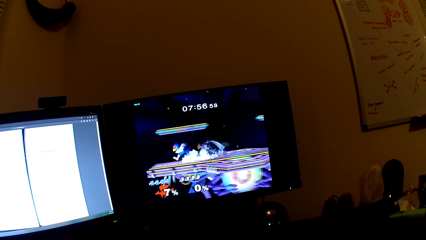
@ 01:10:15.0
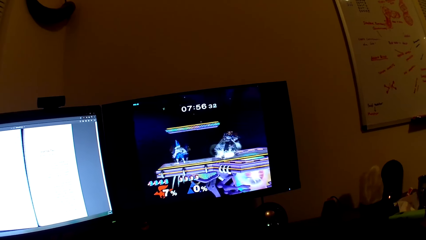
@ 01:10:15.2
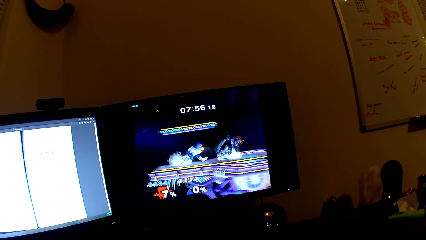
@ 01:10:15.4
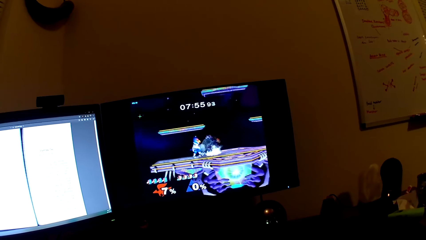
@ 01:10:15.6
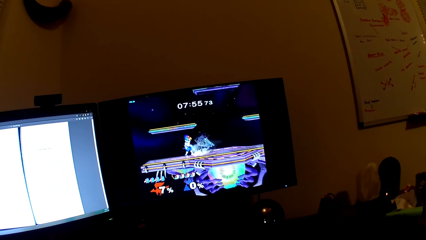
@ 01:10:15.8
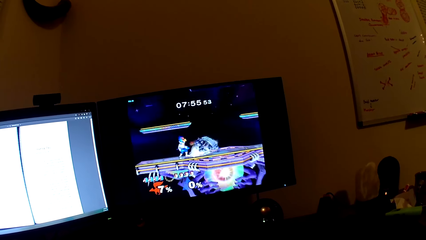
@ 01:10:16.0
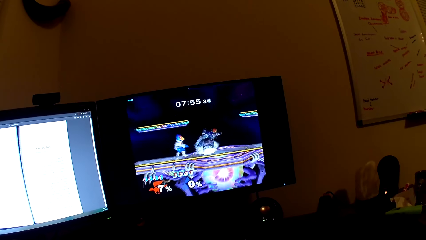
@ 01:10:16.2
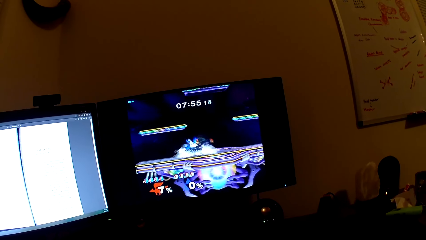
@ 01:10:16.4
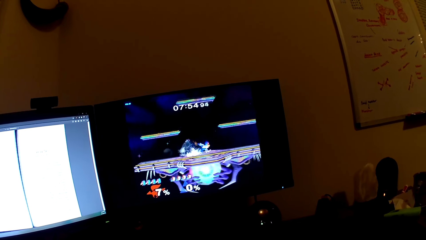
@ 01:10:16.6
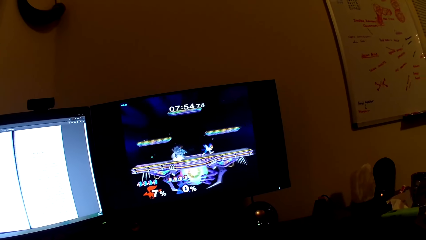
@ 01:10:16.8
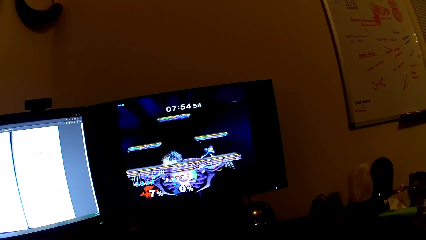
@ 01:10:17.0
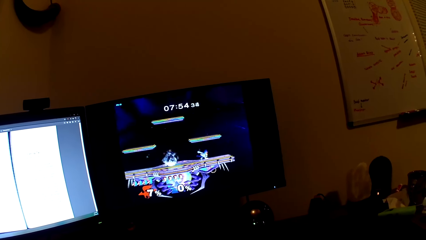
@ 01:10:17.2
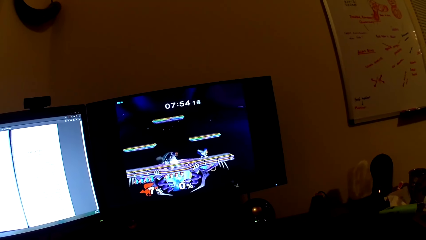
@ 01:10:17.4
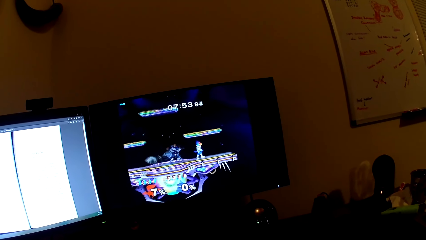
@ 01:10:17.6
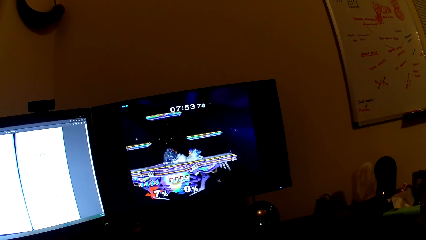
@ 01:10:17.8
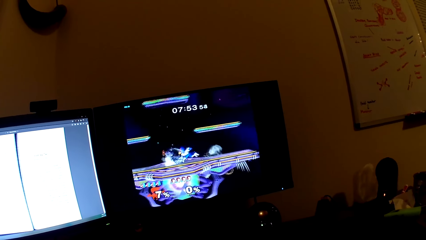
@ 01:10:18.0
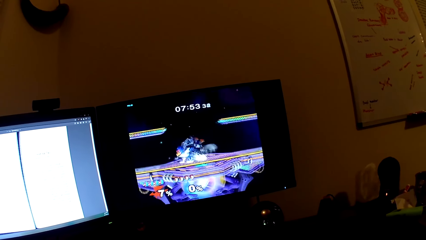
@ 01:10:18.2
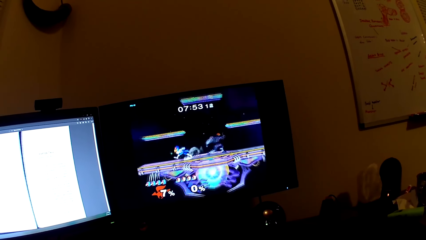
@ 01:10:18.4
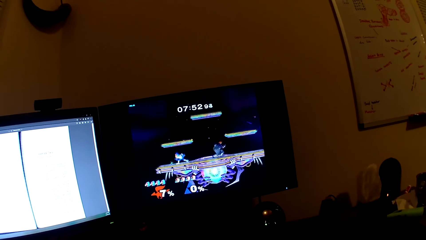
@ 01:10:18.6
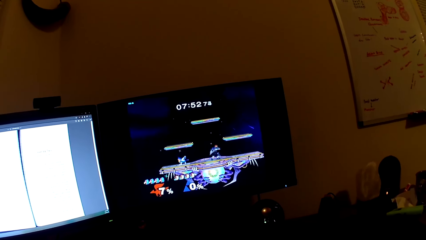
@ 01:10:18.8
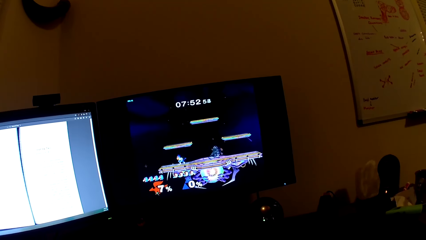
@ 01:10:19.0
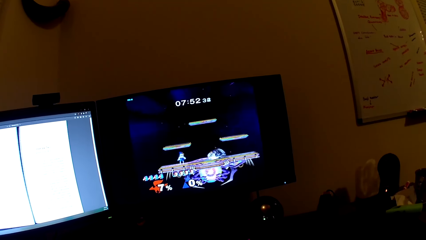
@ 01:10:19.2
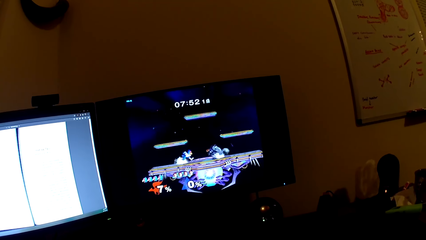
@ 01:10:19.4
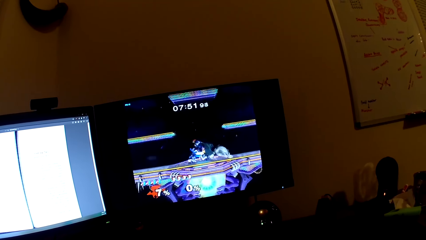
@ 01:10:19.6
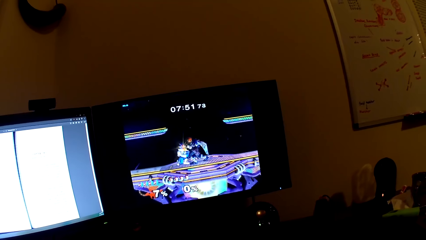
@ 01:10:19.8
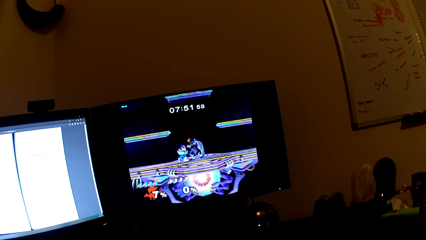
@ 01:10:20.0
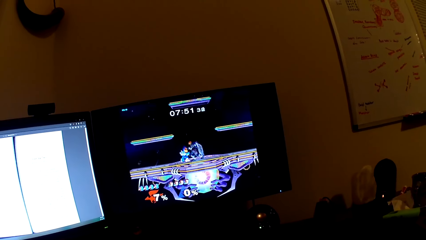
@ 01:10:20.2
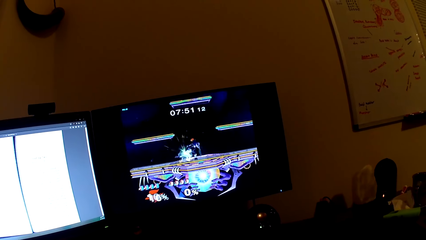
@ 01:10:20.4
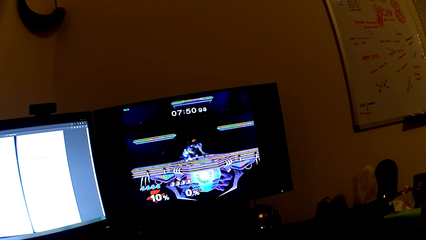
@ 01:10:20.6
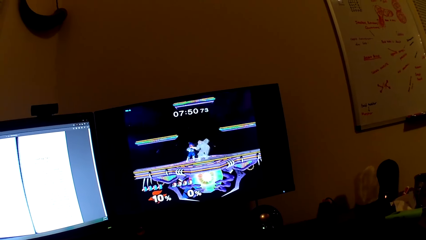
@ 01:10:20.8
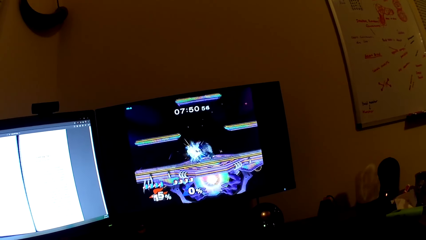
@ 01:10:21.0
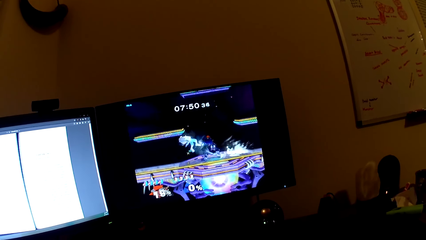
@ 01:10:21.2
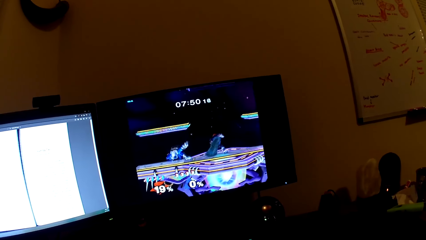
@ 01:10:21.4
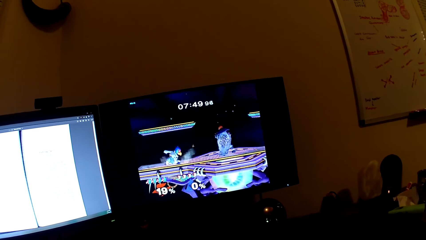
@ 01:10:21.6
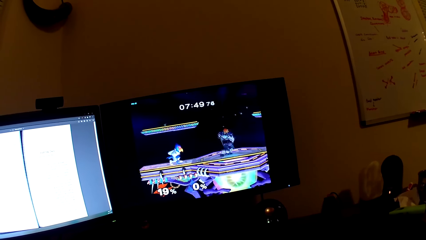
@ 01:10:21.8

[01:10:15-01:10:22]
The camera wearer talks with a man. They play the game on the screen with a PlayStation controller.

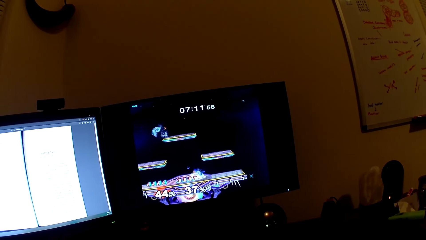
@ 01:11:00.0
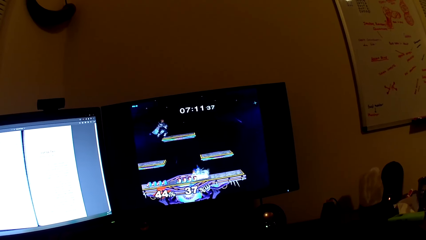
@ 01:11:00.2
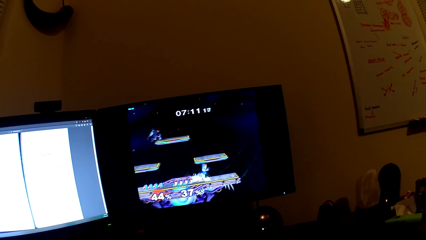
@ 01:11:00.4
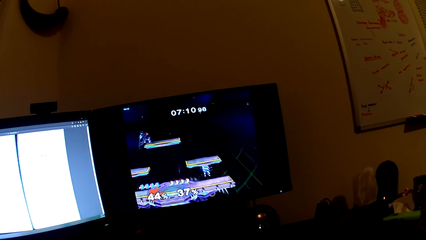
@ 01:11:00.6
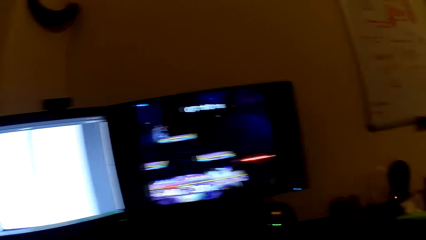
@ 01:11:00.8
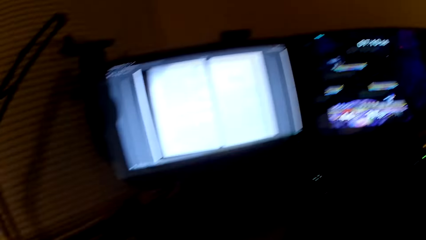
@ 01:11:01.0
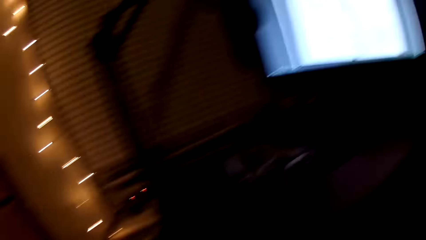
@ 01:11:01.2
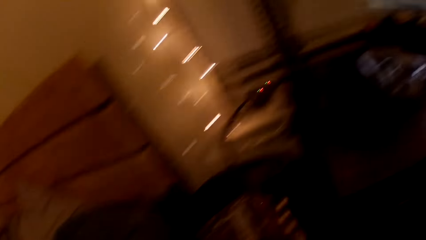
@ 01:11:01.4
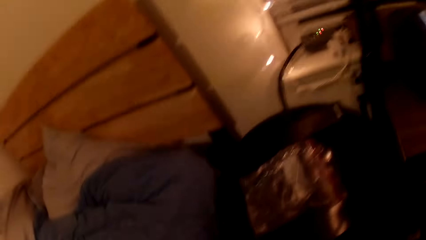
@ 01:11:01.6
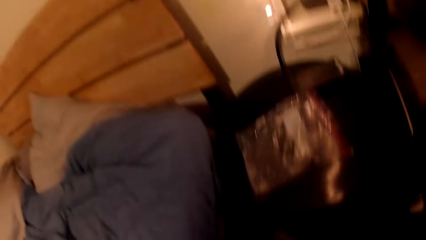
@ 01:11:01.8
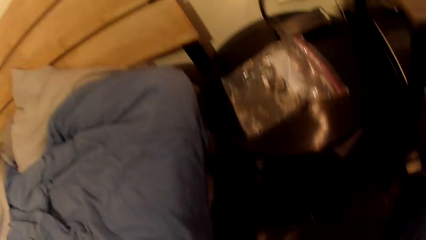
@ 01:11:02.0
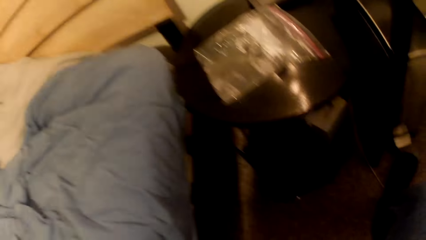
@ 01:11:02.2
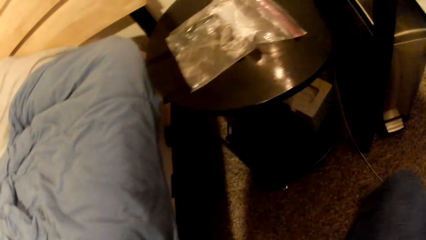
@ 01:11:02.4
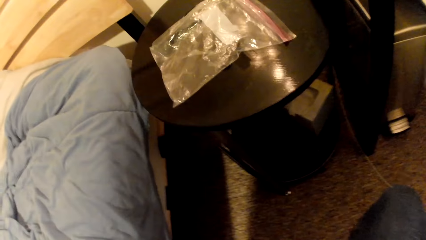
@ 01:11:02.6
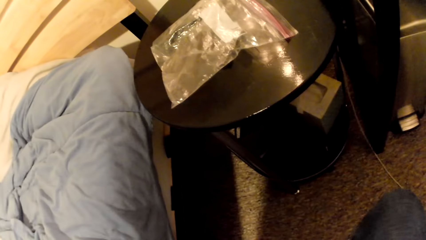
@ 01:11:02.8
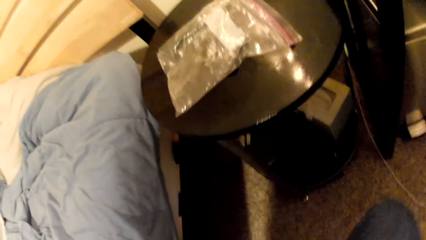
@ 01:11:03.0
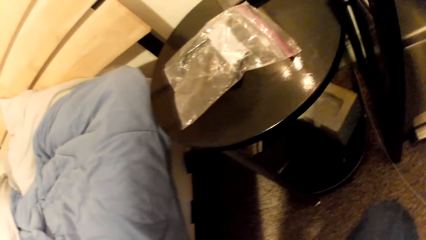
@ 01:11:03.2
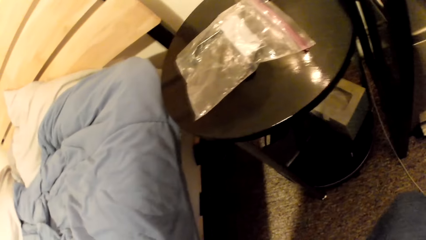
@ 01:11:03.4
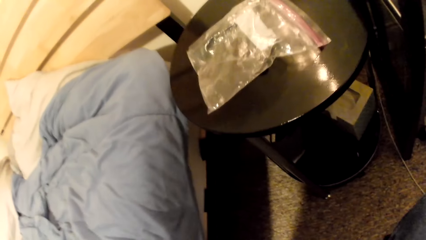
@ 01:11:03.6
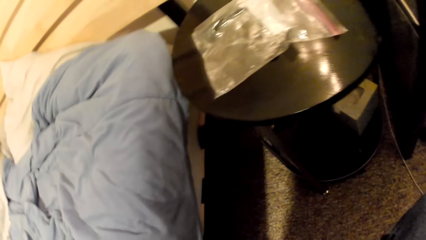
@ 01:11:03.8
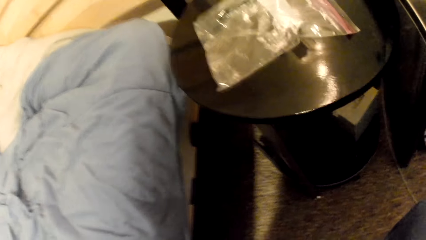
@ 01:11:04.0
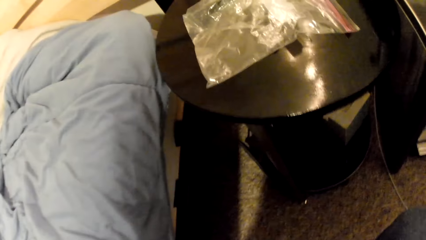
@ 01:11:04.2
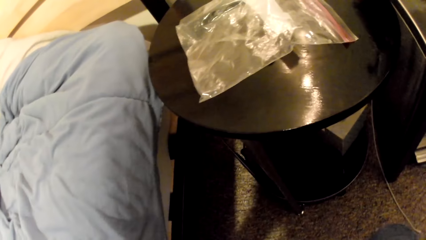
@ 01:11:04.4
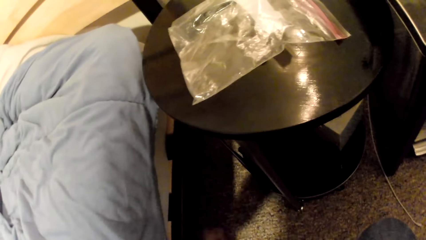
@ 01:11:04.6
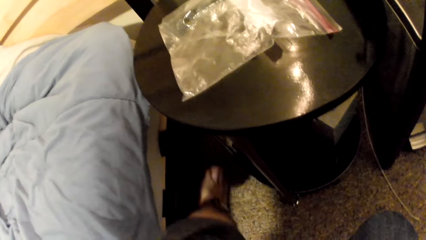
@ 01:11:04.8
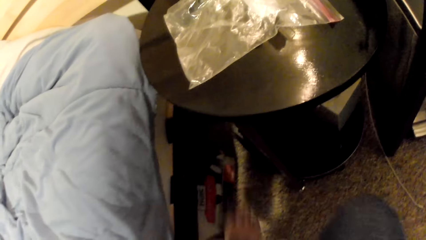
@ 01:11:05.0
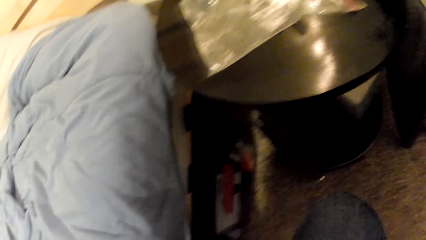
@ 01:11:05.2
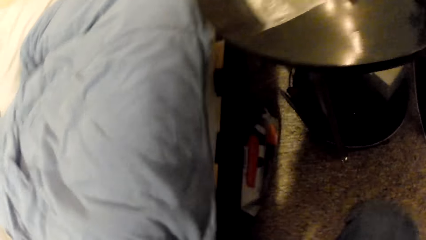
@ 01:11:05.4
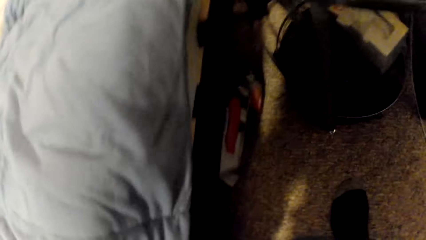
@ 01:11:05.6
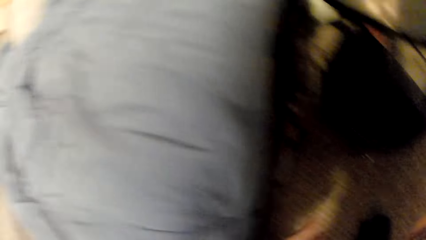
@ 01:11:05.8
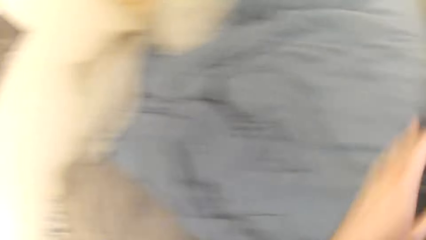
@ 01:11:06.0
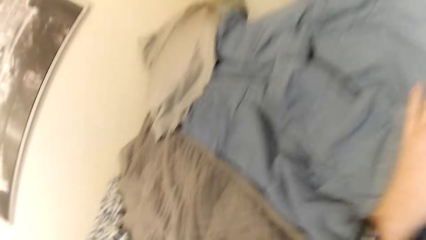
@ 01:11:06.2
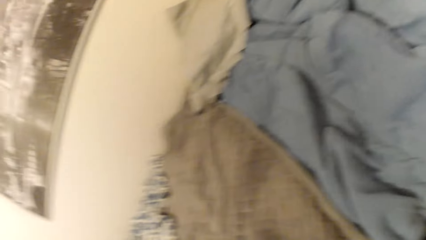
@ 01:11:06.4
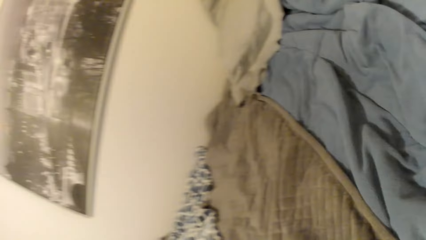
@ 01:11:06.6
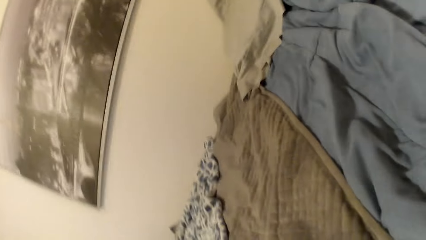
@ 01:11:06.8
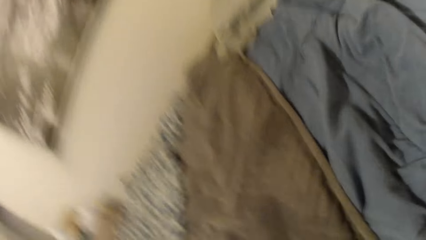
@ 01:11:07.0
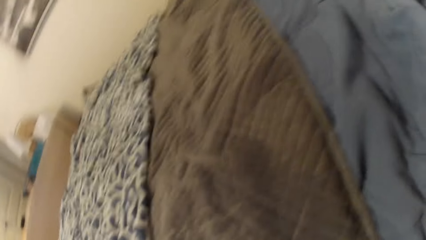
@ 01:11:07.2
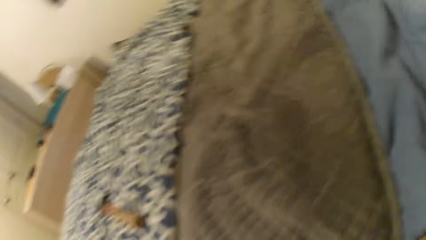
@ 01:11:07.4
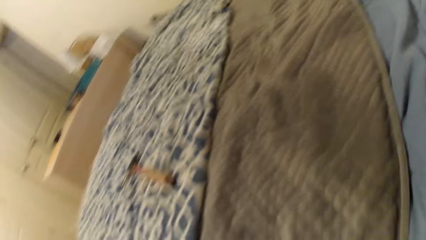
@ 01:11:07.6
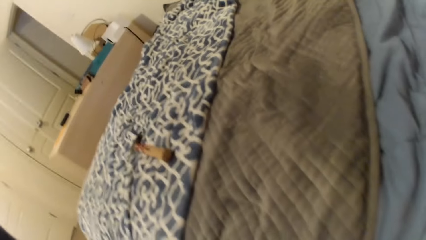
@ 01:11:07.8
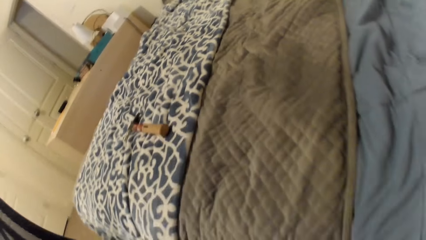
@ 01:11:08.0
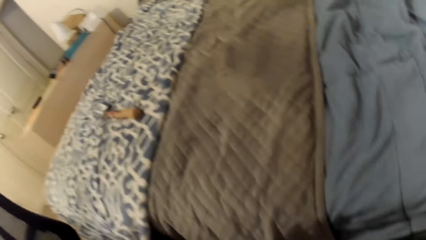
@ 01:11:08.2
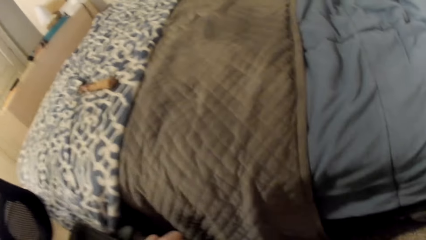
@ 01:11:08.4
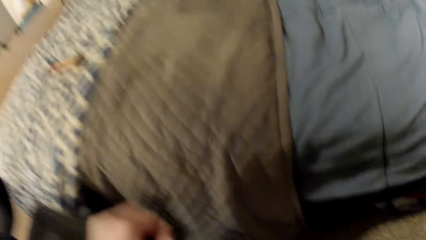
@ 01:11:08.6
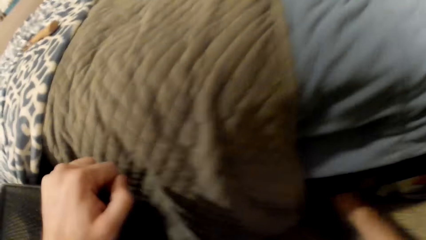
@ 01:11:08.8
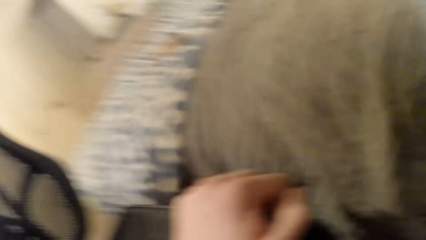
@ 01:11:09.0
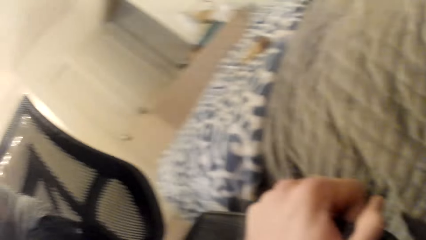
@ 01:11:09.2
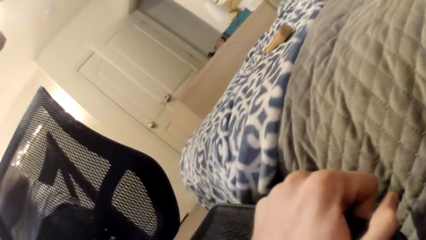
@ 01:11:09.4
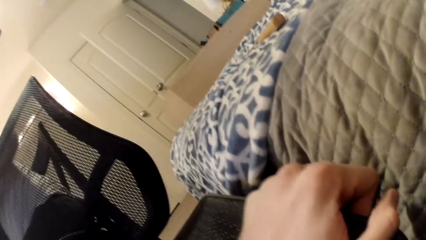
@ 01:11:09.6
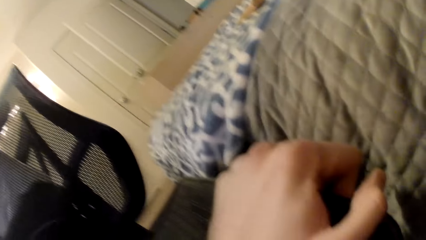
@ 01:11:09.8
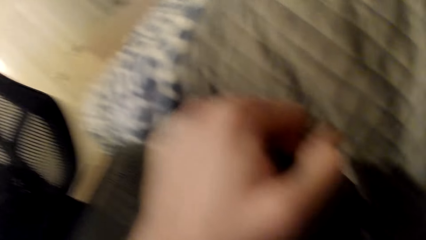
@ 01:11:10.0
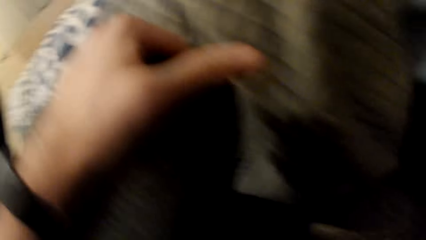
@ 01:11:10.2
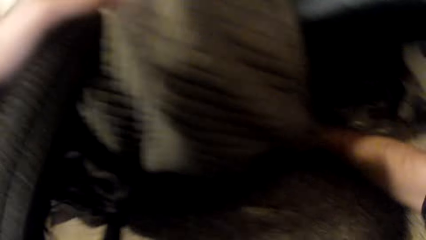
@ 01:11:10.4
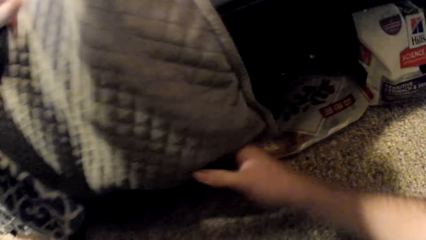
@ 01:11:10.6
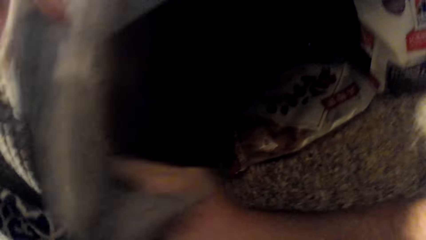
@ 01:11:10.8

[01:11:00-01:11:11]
The camera wearer looks around the room. He drops a packet under a bed with his left hand. He rests his left hand on the bed.
